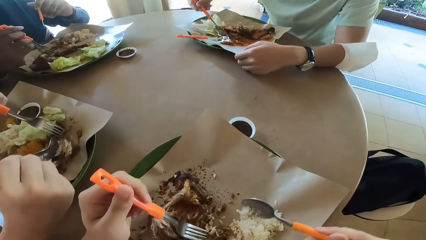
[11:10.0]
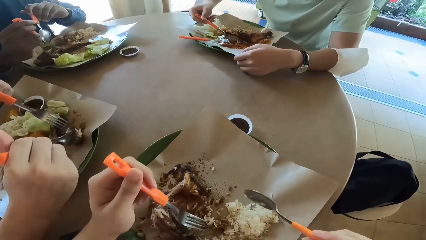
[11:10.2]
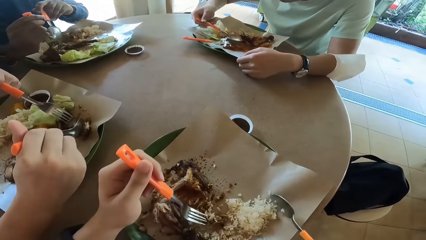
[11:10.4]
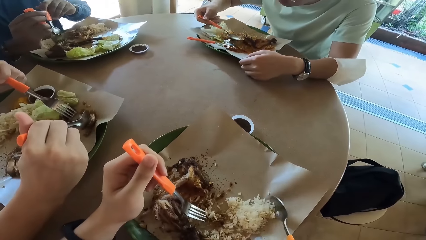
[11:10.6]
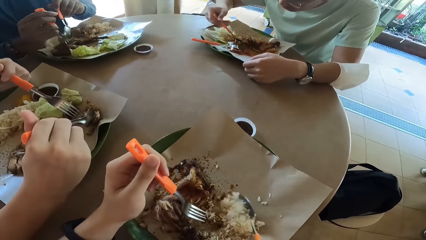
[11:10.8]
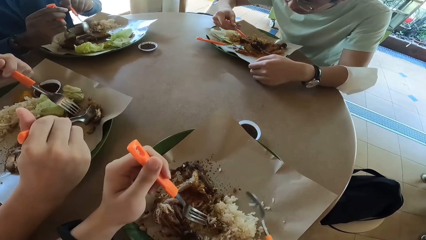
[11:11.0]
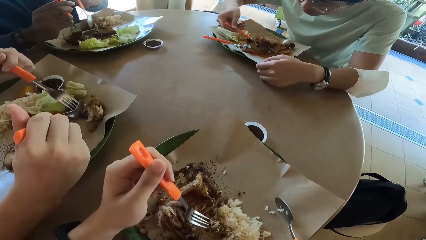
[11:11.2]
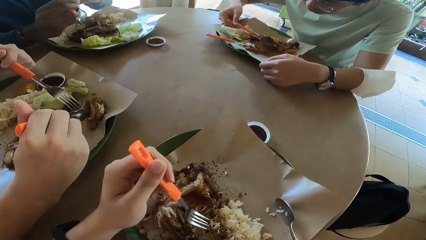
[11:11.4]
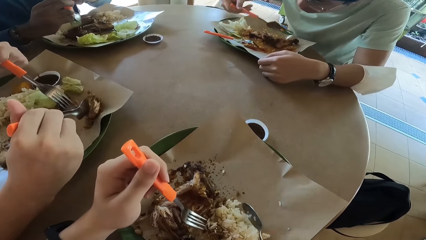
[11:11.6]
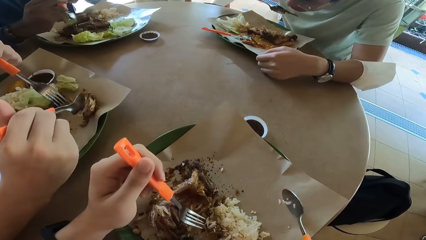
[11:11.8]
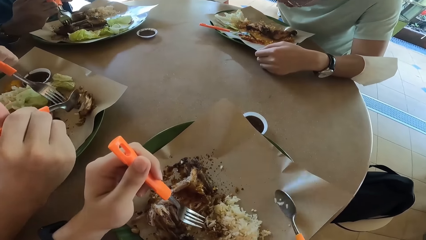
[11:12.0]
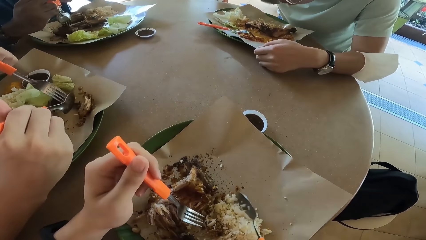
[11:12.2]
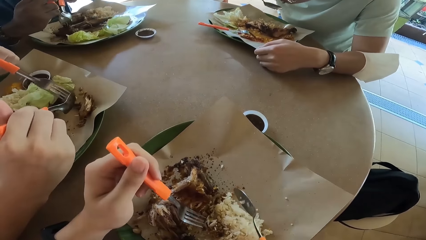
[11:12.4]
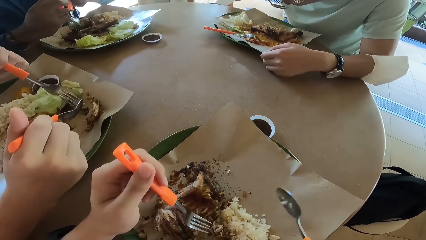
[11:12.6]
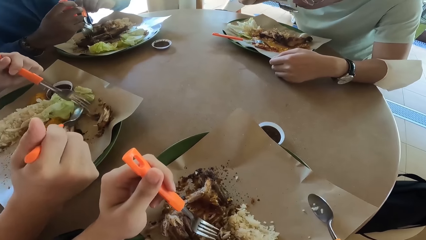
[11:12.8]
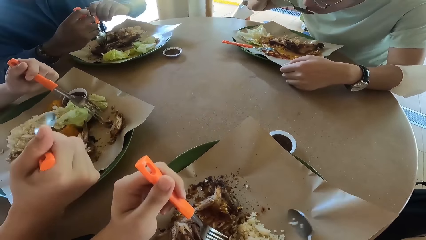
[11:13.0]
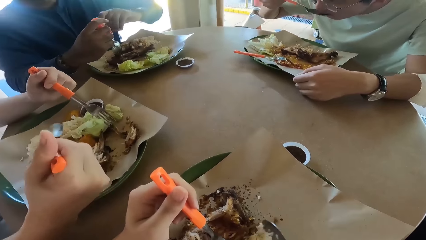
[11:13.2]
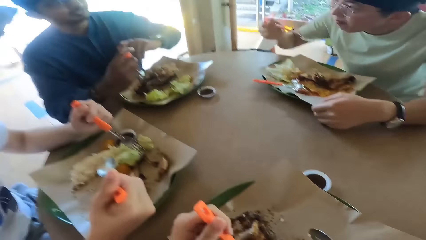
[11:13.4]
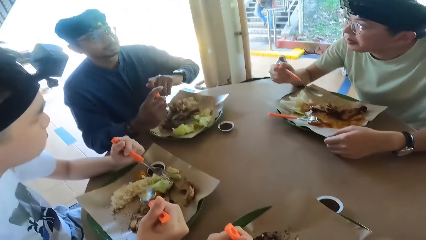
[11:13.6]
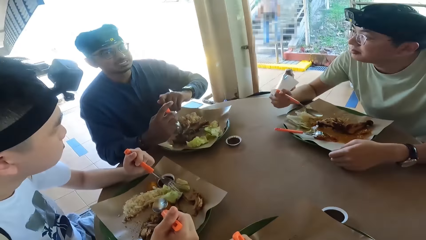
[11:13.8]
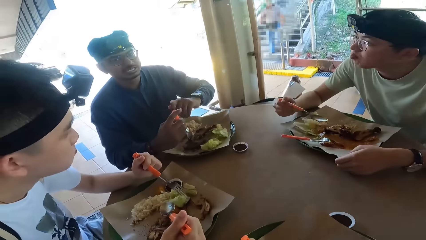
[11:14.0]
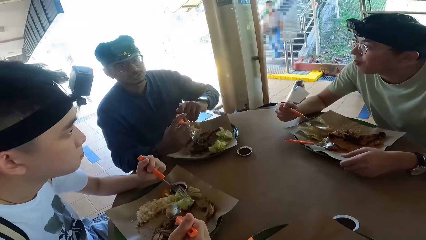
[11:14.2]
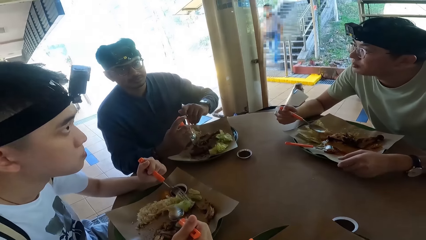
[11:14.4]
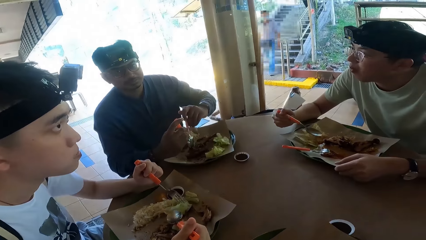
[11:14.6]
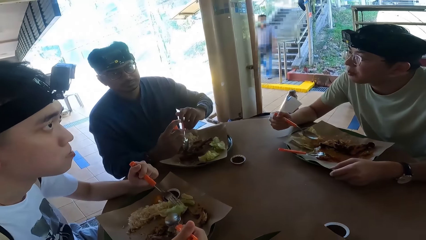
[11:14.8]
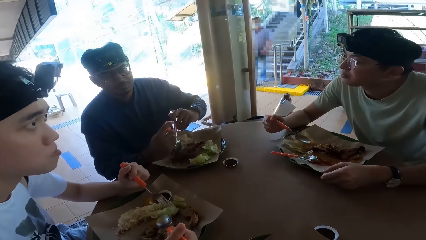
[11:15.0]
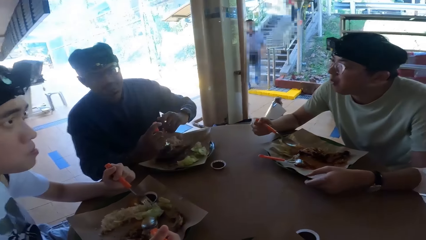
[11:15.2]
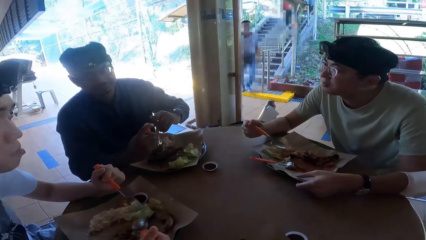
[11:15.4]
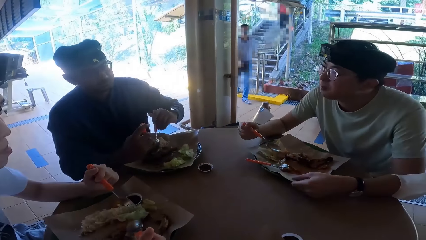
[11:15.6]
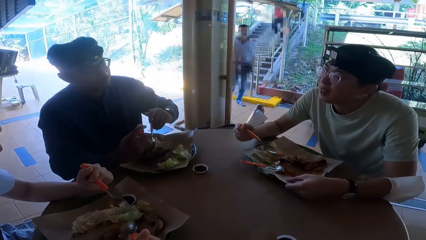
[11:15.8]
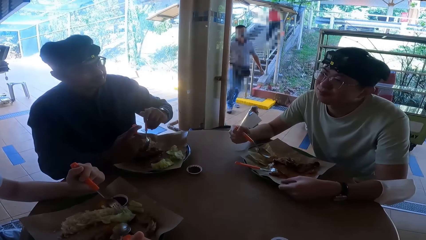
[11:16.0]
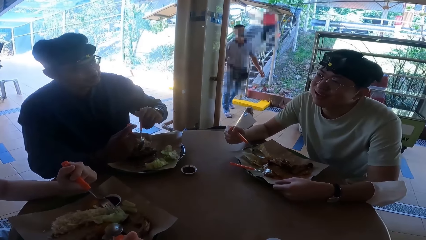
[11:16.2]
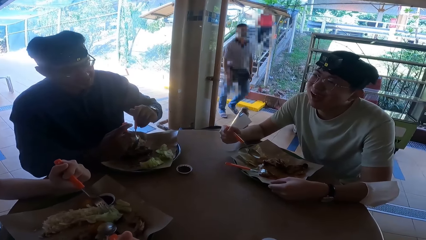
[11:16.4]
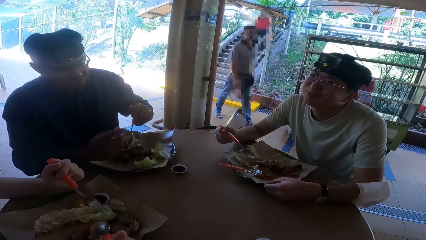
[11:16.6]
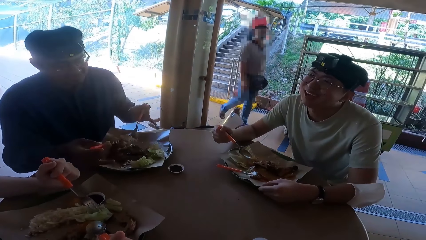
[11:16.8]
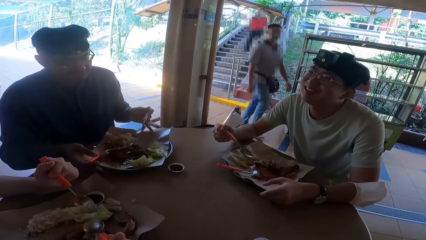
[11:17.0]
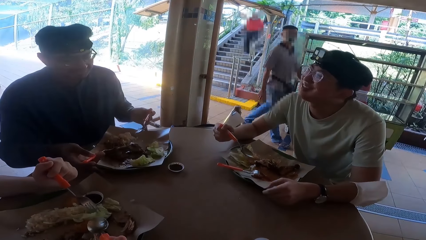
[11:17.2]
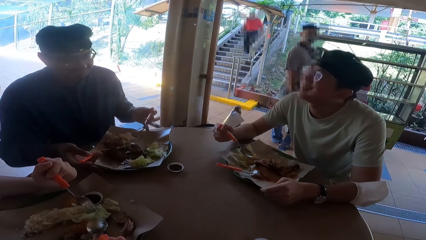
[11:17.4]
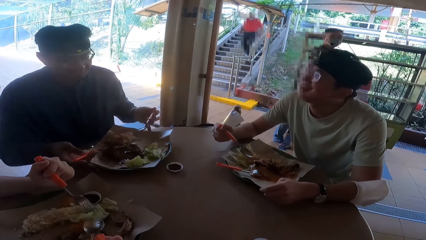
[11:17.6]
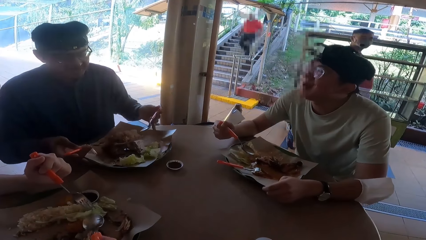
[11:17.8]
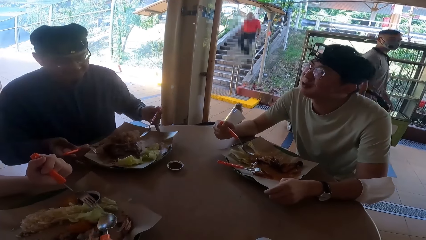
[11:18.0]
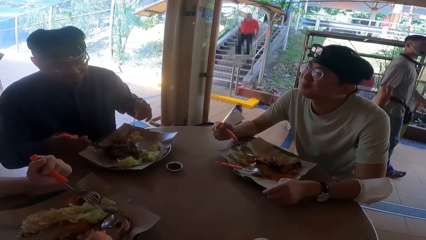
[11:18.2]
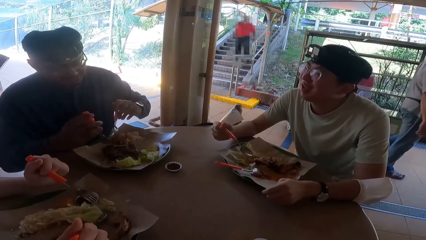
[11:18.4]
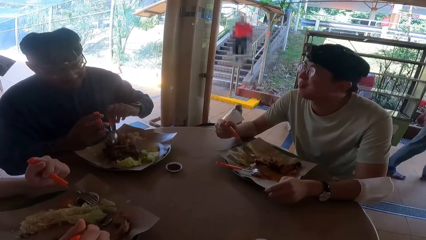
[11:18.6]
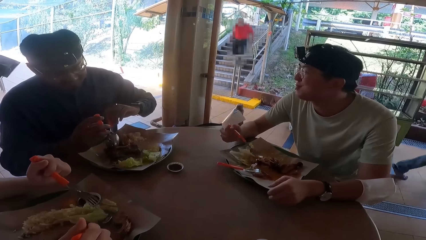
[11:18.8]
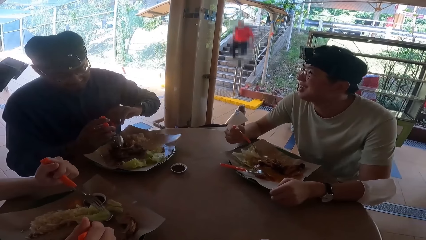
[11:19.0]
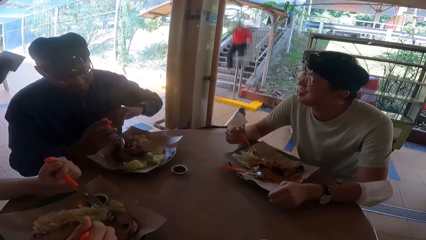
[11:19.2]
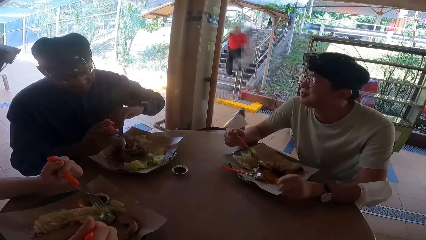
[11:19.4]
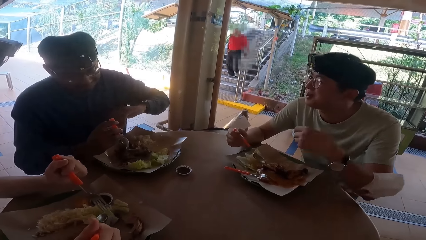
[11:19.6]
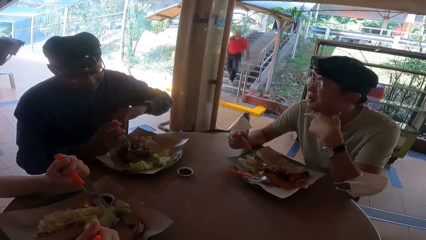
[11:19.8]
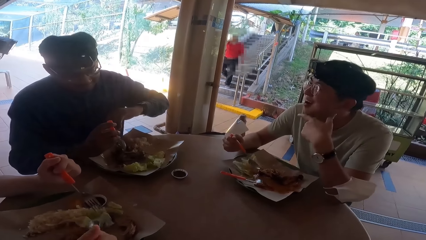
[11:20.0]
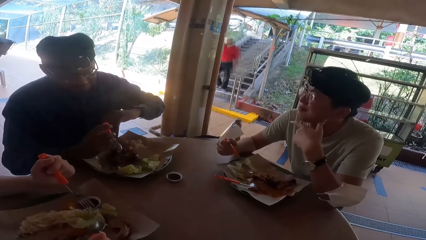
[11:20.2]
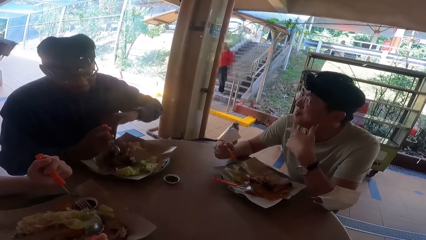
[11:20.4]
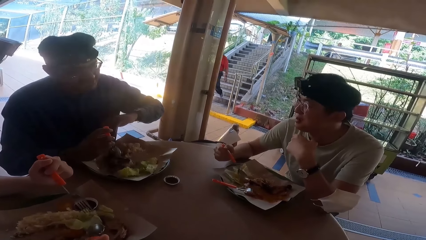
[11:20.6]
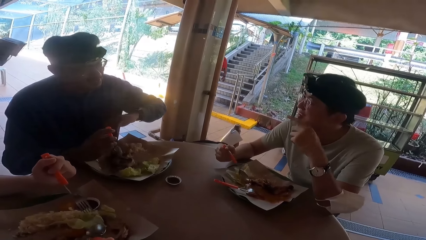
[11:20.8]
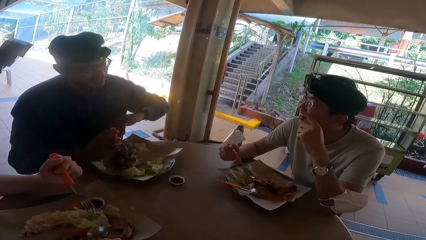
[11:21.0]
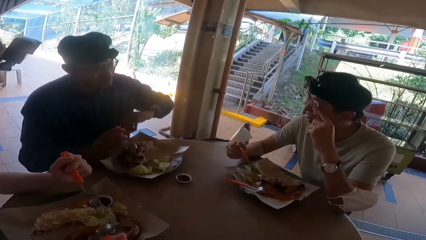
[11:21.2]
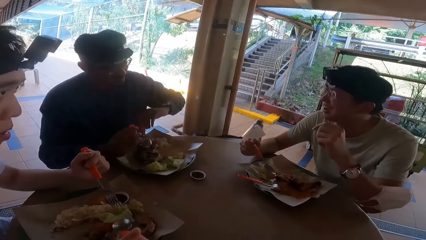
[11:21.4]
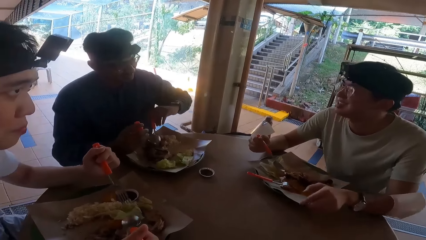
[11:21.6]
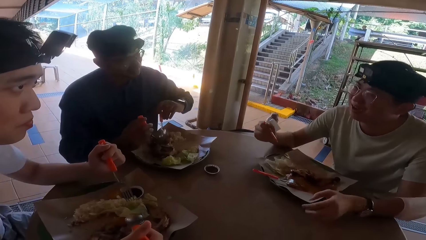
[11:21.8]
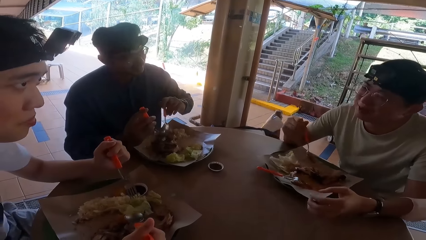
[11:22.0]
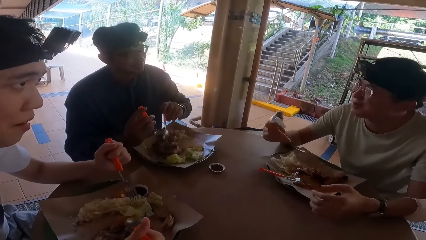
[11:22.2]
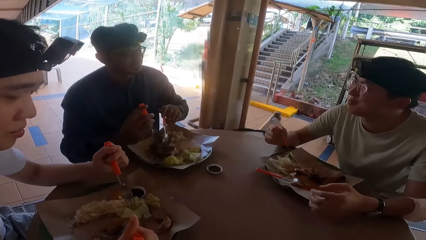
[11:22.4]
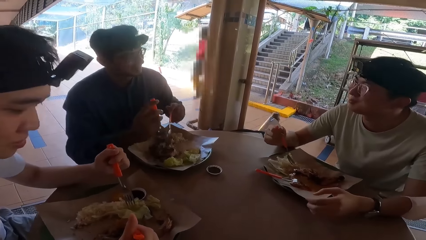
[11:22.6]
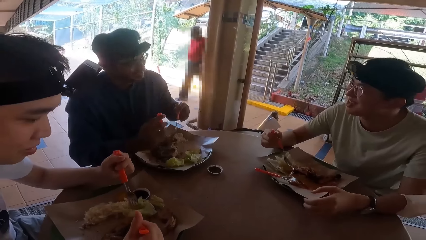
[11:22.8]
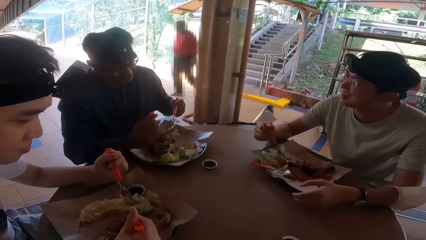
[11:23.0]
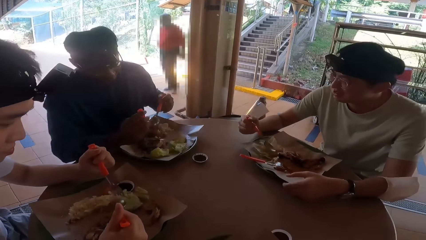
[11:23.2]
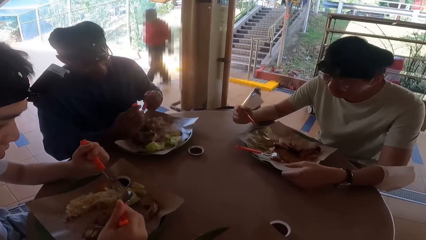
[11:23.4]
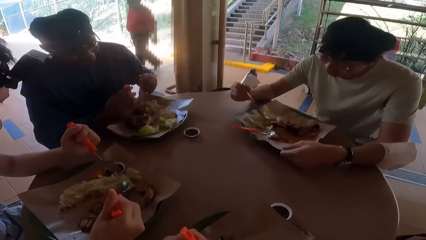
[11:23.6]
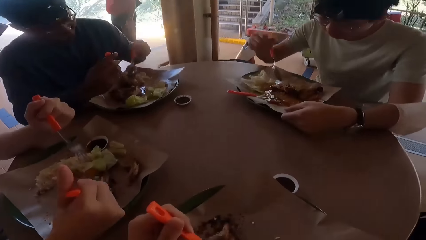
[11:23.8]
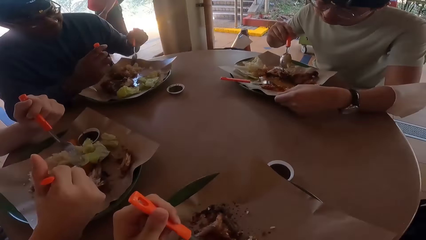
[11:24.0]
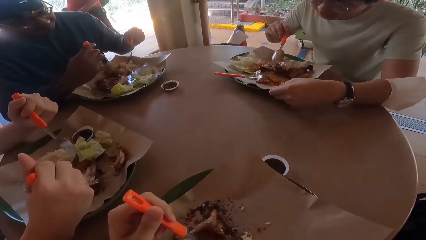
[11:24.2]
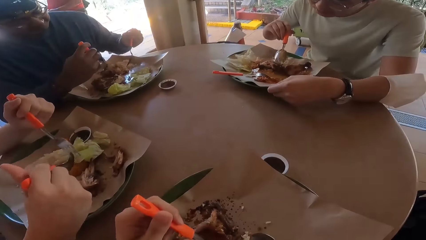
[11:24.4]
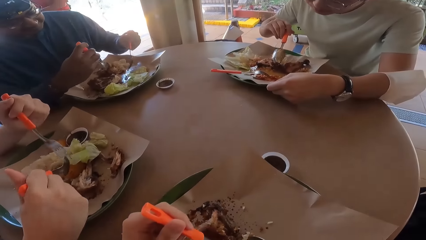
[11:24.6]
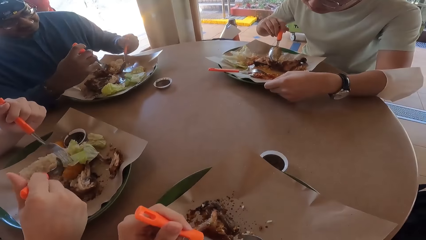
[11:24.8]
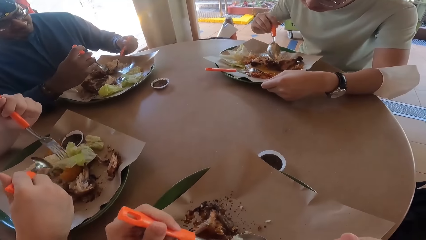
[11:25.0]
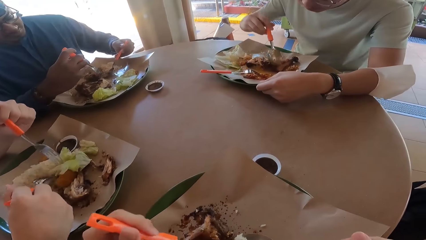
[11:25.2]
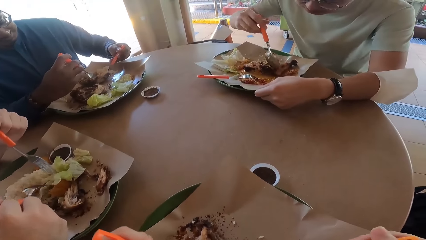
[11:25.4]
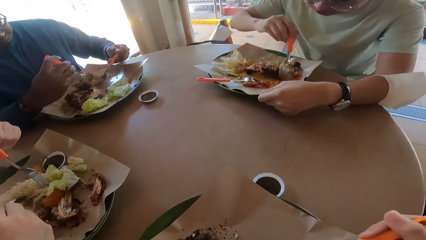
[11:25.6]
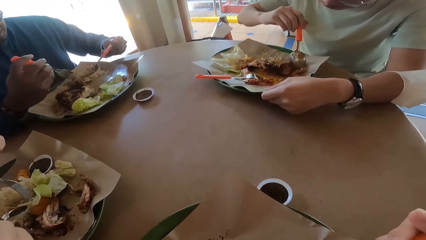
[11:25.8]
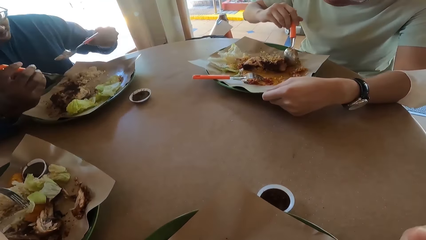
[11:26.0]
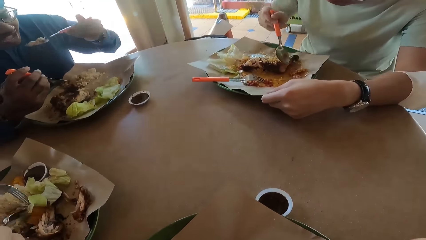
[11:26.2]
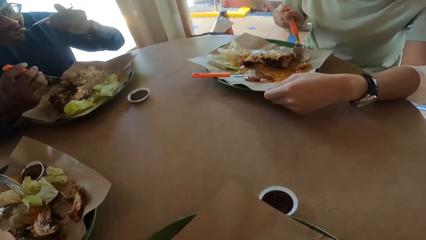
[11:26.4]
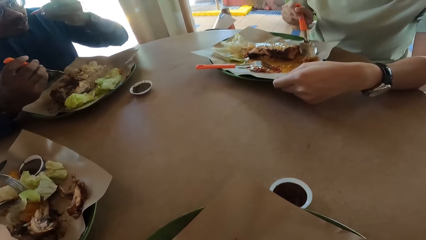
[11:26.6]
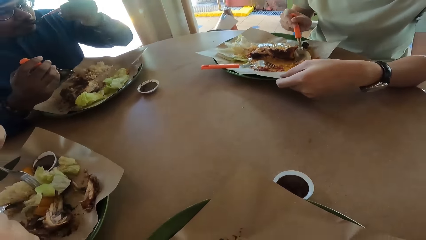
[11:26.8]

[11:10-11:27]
A person takes food with a spoon. The camera wearer takes food with a spoon.
